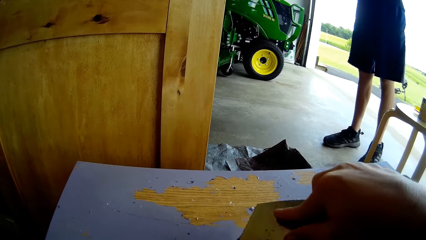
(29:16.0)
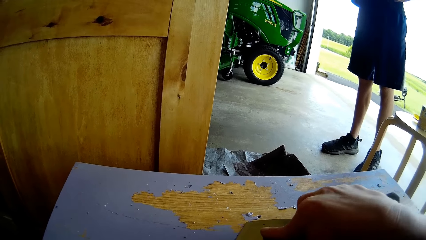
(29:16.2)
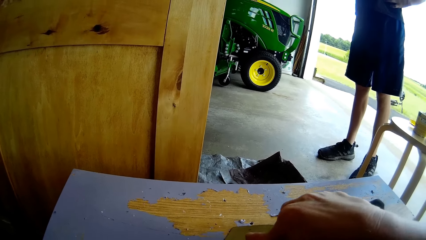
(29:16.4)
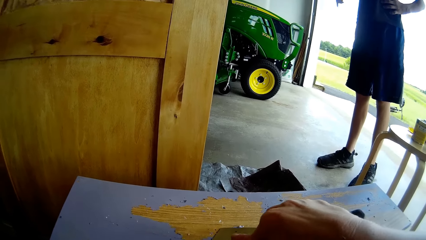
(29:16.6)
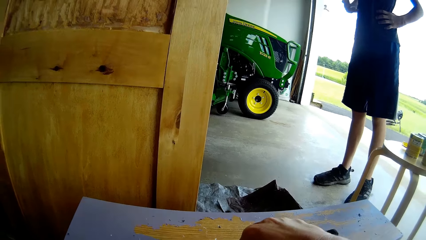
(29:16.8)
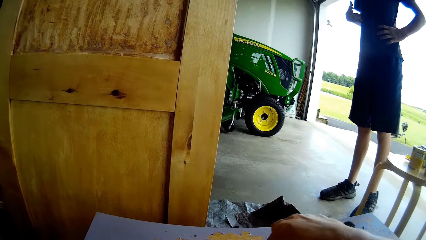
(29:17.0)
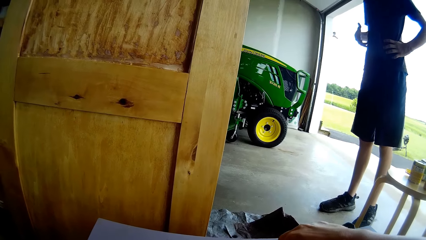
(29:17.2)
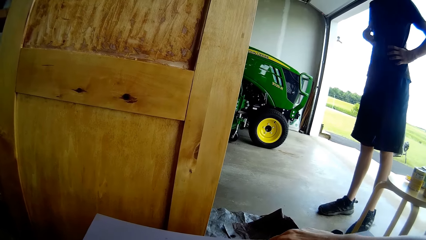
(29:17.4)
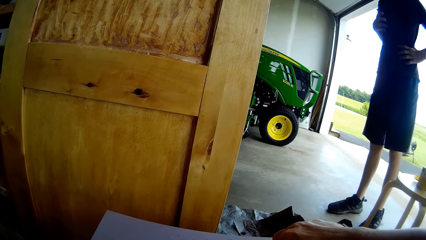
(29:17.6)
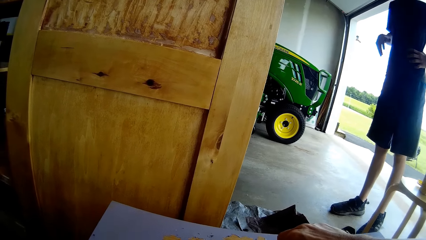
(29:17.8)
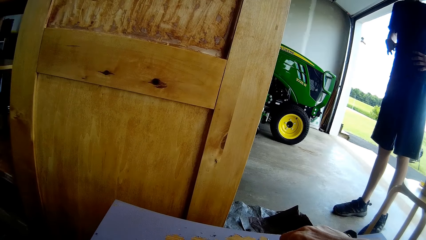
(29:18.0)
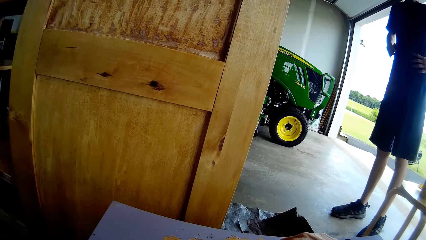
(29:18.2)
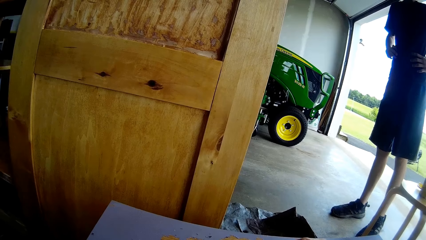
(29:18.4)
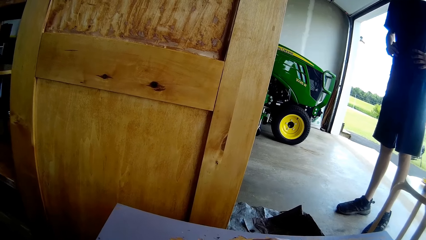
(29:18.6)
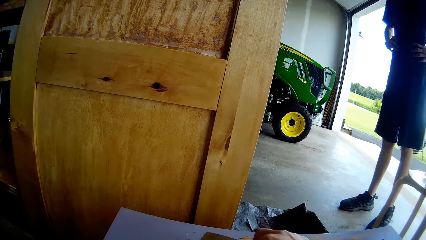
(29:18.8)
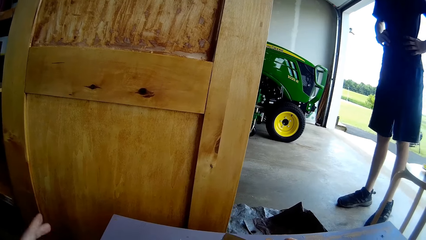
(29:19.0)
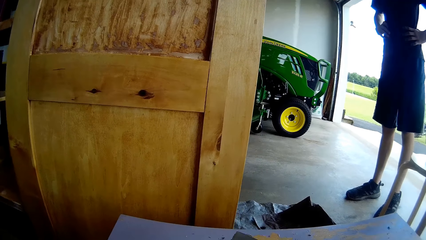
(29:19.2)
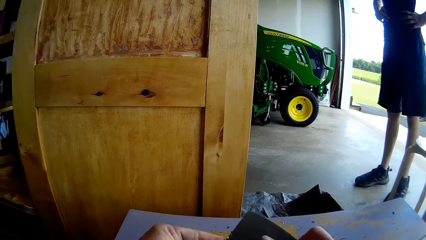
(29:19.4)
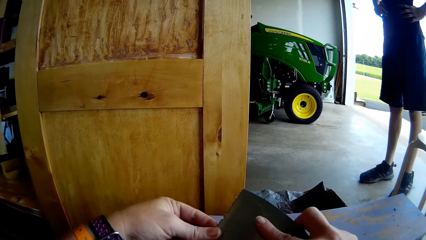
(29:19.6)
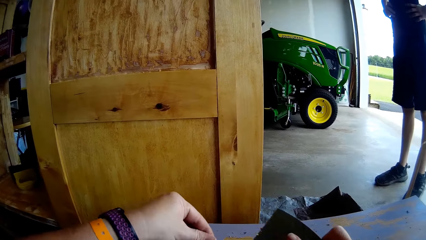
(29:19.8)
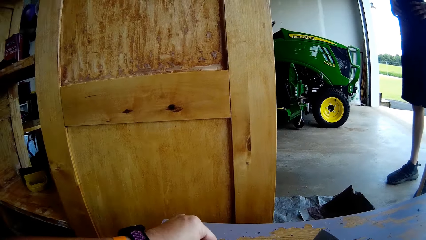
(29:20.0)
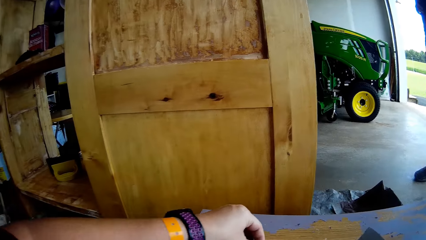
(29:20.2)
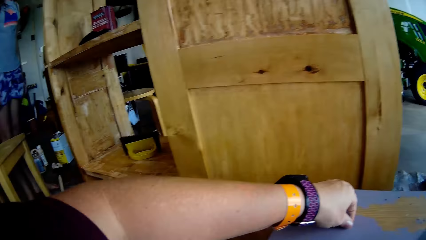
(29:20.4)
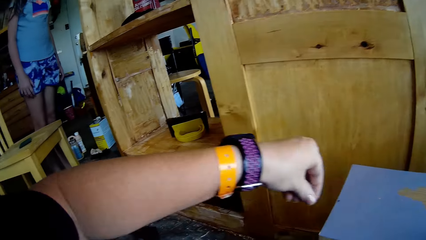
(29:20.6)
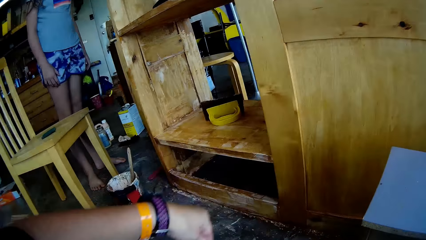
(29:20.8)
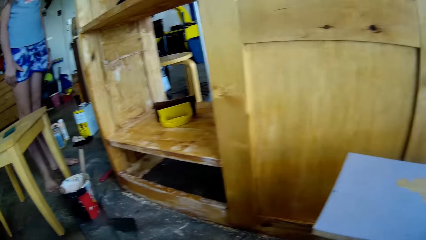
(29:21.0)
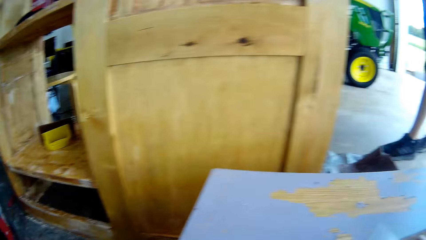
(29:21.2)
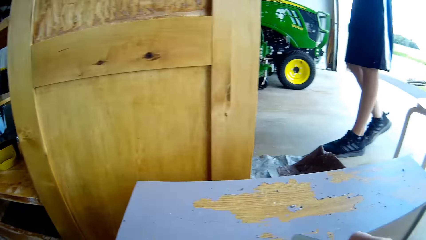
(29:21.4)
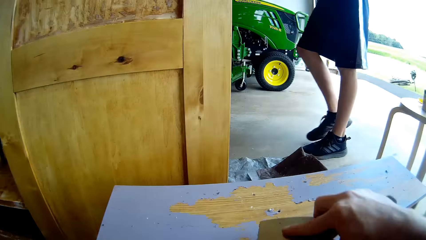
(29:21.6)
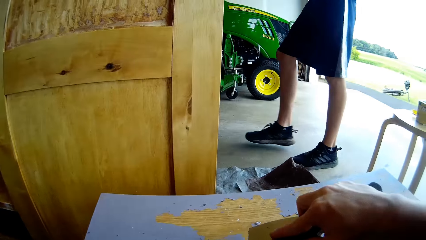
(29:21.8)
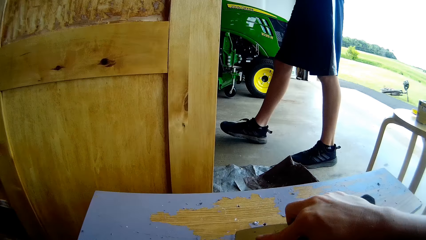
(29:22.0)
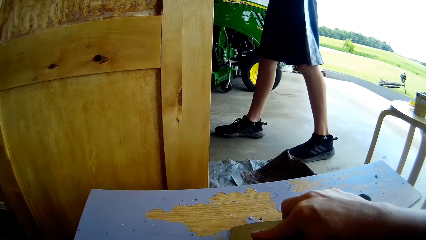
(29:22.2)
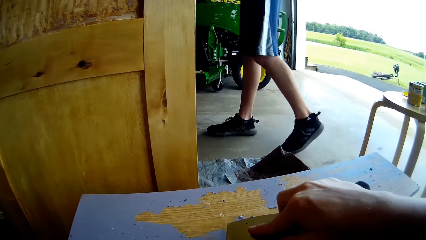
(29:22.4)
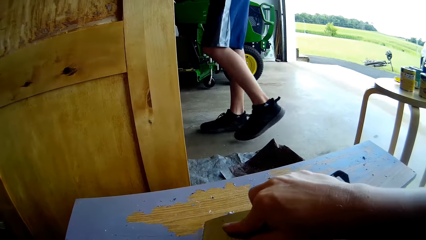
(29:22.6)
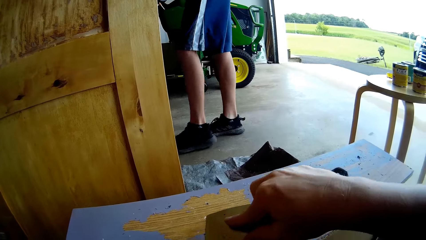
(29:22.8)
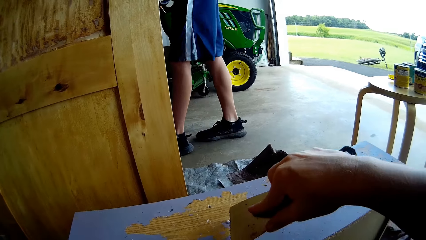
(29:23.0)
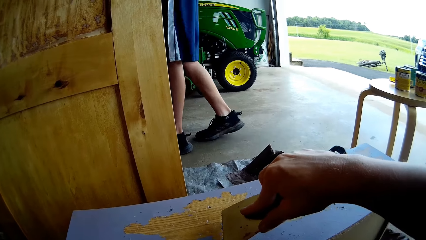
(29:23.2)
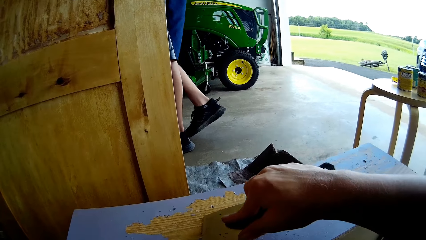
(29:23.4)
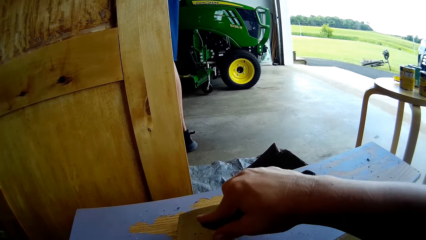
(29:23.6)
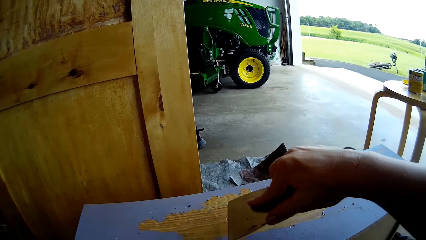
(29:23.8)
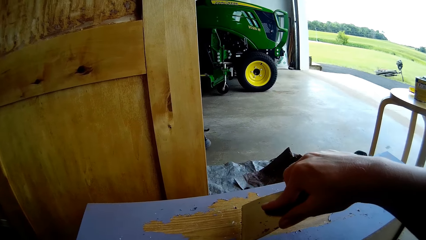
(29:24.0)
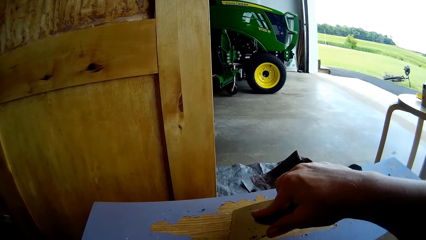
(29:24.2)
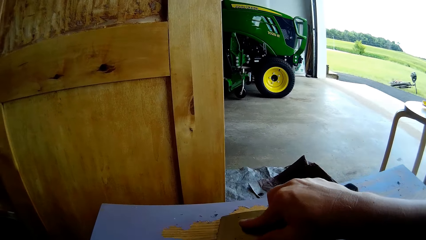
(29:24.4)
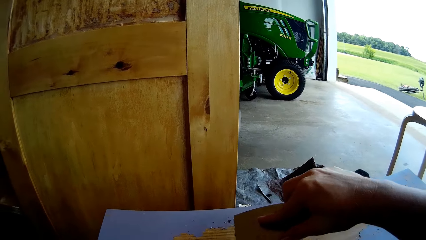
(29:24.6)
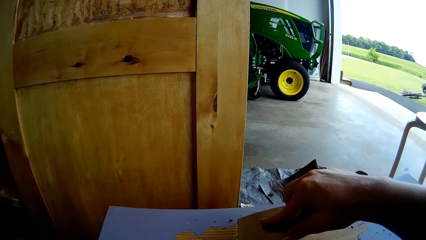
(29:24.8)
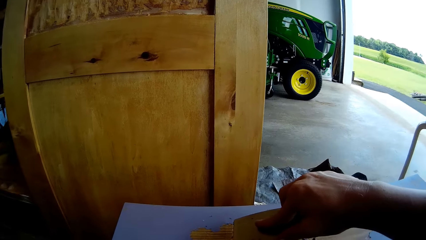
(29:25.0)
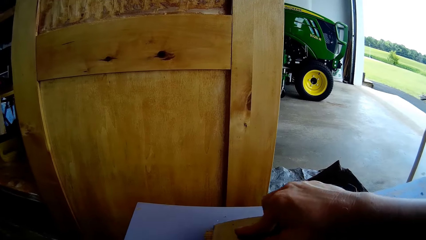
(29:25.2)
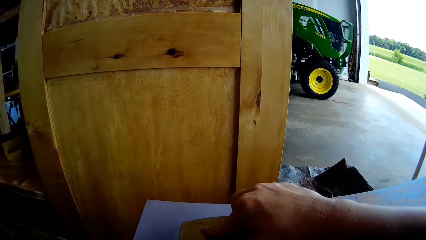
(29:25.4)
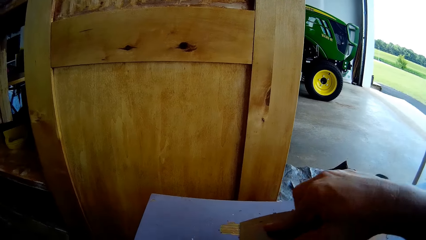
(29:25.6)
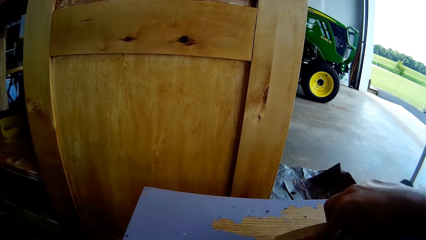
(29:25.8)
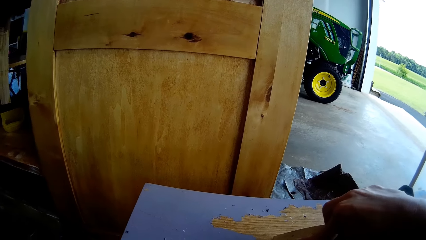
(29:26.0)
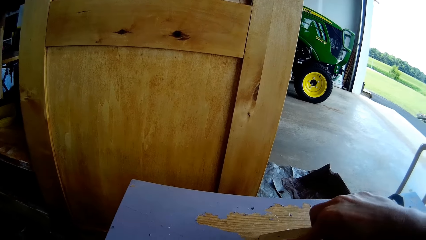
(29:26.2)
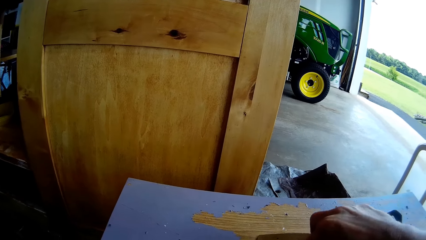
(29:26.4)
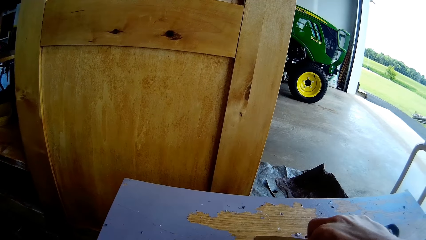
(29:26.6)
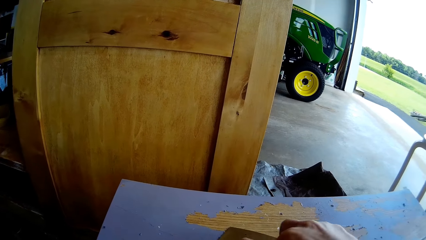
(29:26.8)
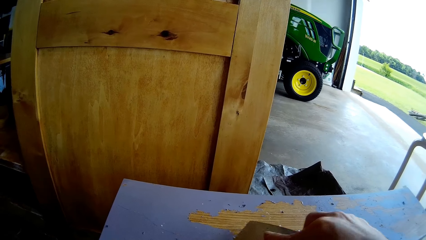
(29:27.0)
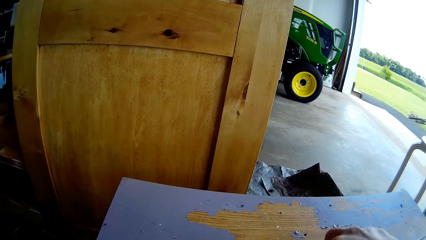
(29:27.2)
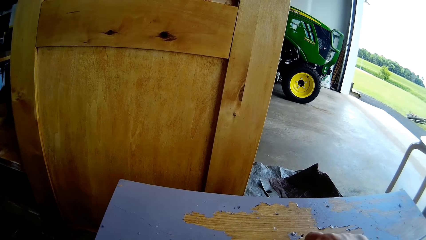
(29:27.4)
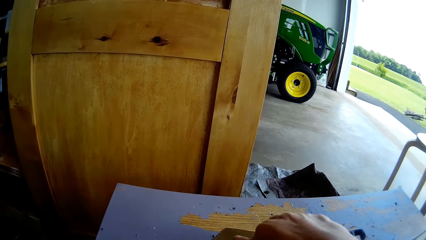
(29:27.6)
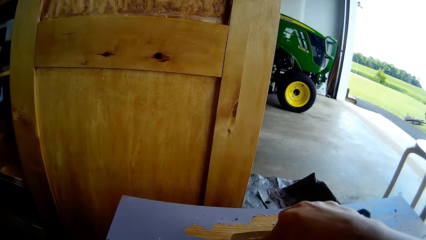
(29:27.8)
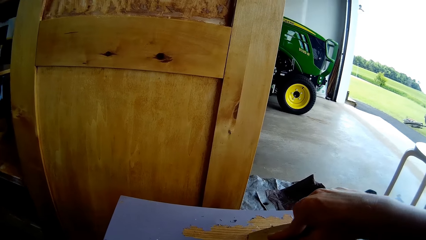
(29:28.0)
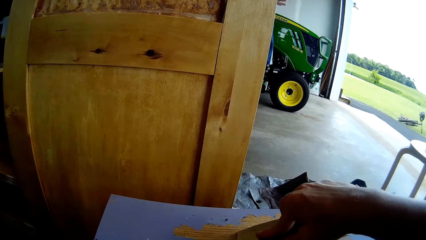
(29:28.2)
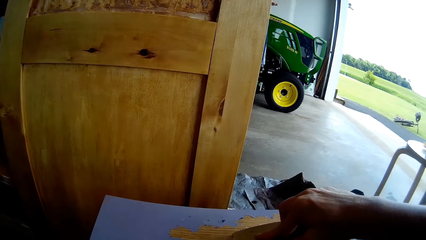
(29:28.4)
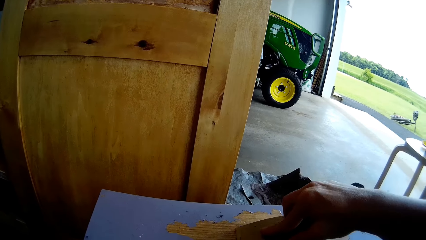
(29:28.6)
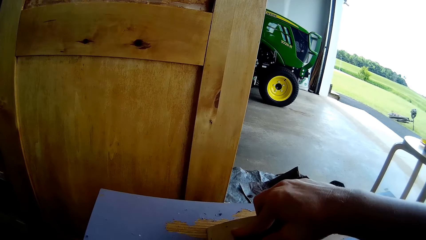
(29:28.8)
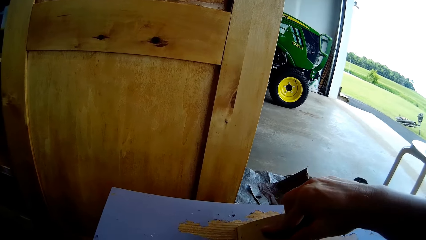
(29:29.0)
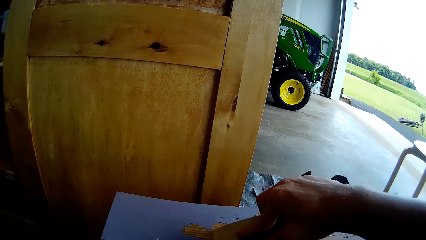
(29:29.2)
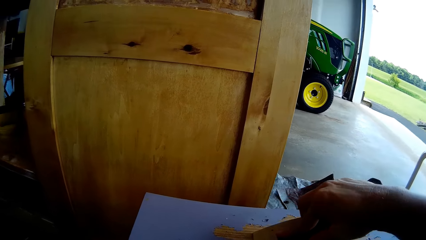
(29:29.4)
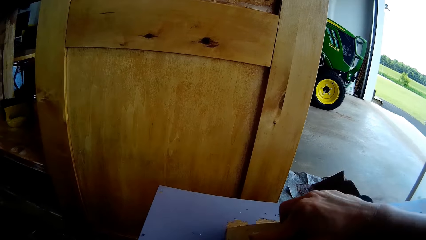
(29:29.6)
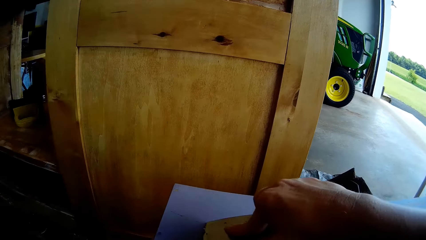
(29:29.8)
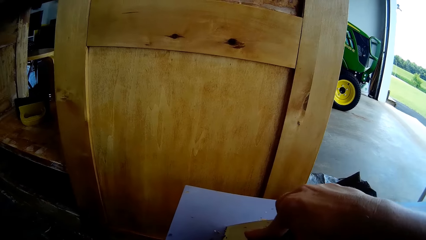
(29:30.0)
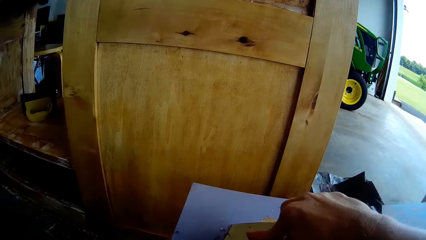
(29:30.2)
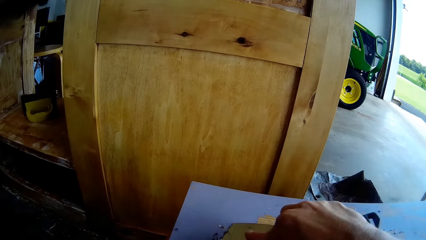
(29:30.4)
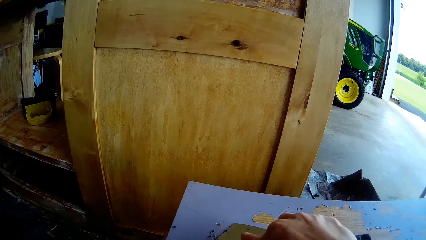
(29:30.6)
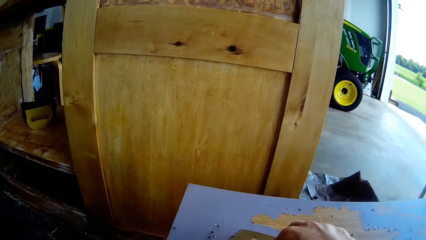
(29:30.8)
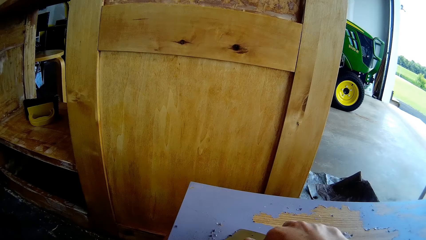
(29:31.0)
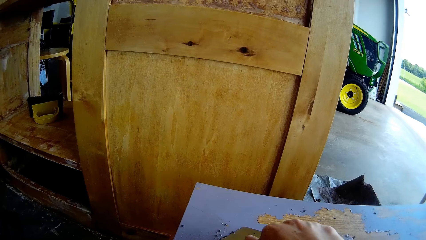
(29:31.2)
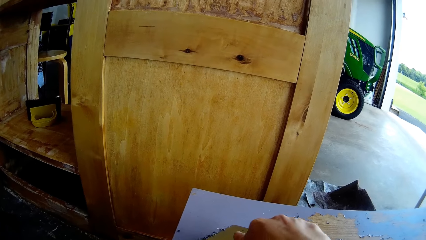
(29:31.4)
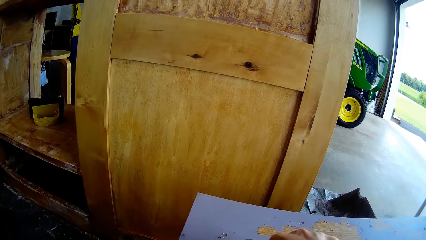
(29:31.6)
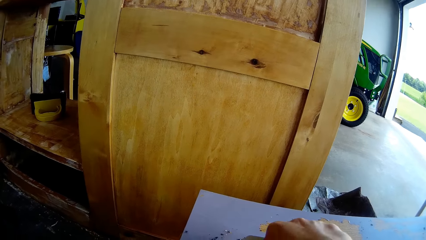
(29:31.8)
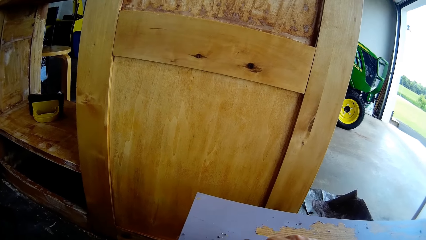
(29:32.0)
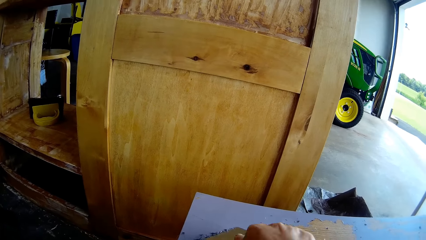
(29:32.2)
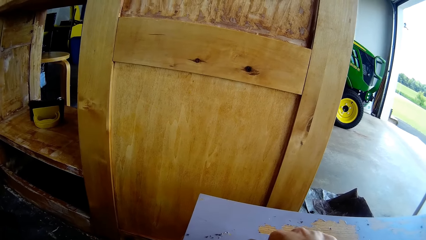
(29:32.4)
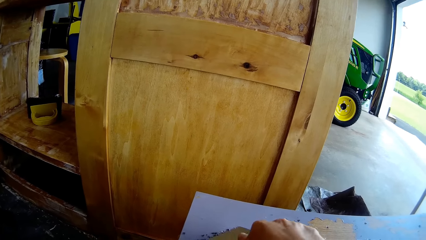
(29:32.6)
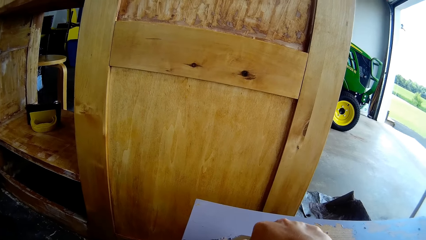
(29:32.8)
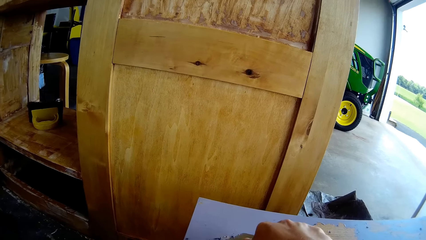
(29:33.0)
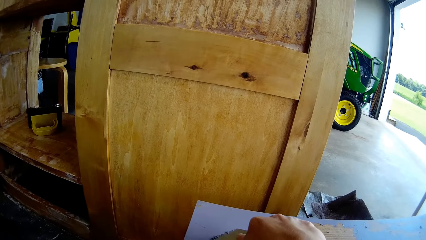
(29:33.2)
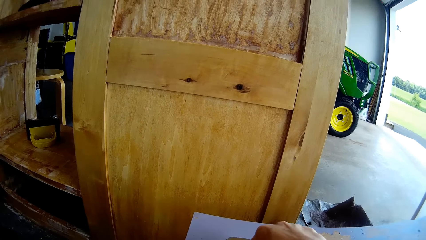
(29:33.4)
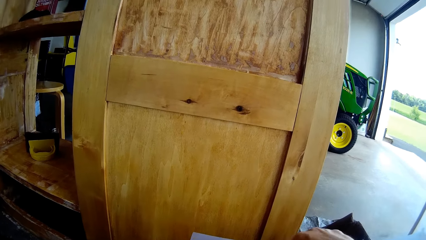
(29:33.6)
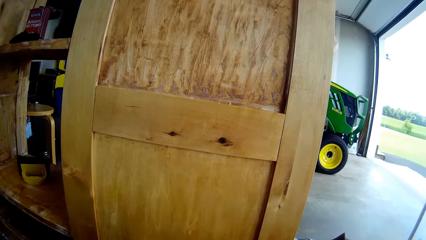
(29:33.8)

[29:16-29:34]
A person moves the right hand and holds the waist. The camera wearer removes the paints on the scraper. She picks the pieces of scraped paints using her hand. She puts the paints aside. The person walks towards the cupboard. The camera wearer removes the paint with the scraper.
